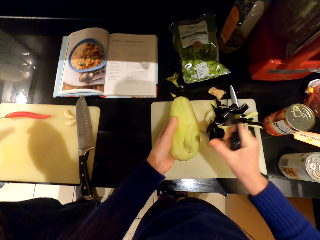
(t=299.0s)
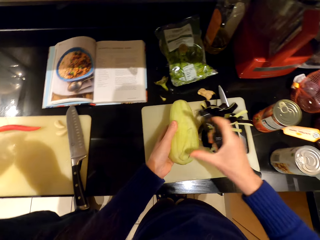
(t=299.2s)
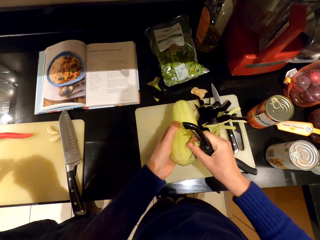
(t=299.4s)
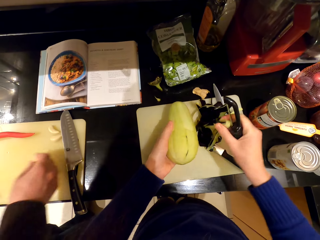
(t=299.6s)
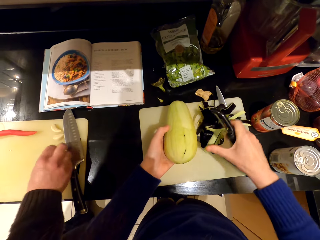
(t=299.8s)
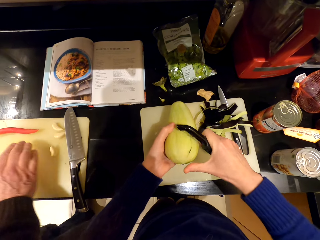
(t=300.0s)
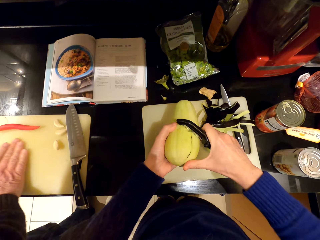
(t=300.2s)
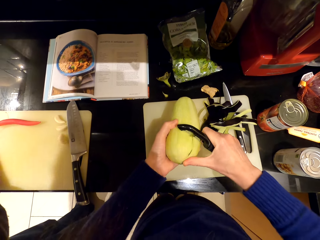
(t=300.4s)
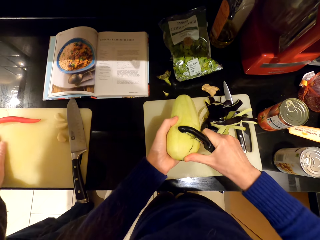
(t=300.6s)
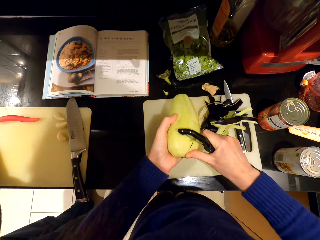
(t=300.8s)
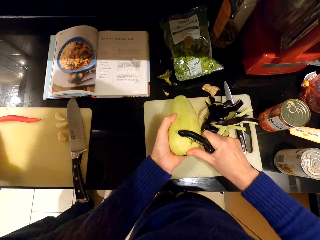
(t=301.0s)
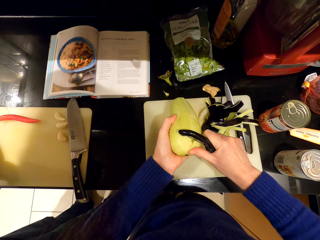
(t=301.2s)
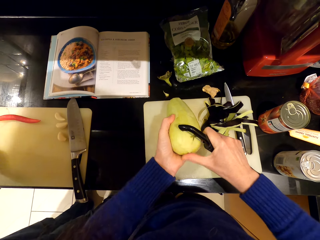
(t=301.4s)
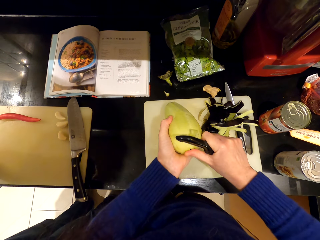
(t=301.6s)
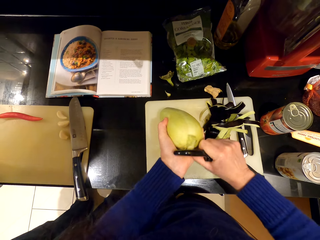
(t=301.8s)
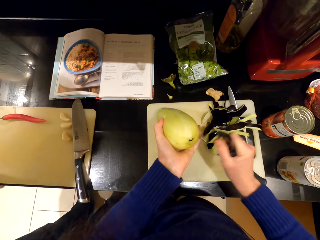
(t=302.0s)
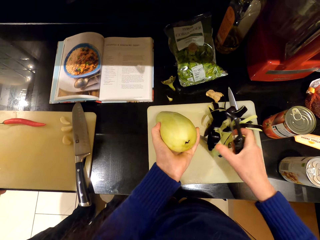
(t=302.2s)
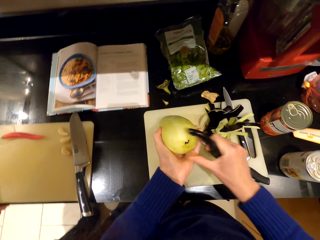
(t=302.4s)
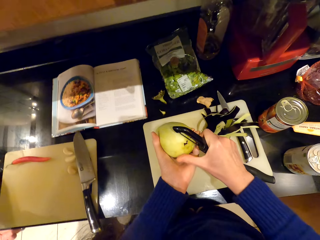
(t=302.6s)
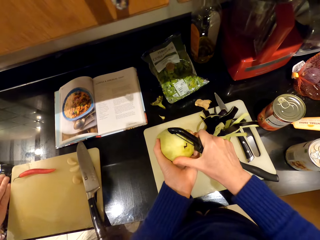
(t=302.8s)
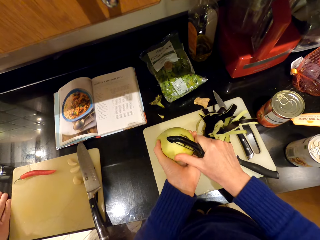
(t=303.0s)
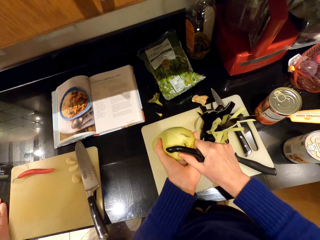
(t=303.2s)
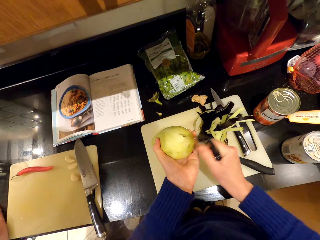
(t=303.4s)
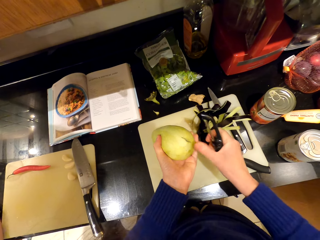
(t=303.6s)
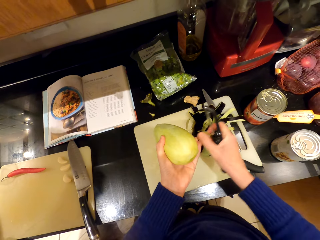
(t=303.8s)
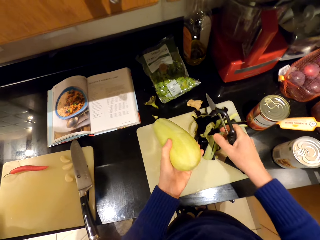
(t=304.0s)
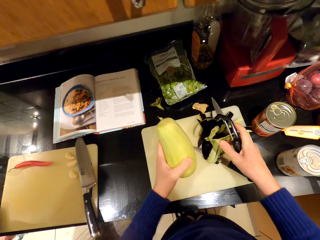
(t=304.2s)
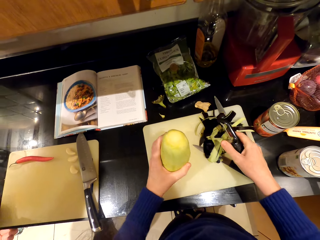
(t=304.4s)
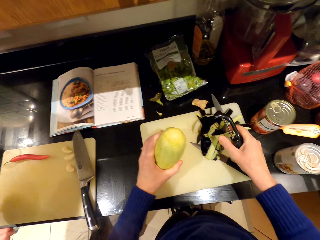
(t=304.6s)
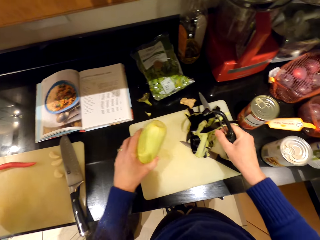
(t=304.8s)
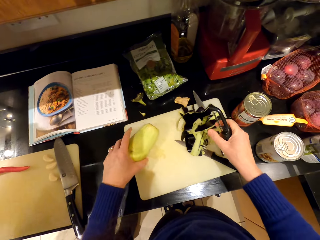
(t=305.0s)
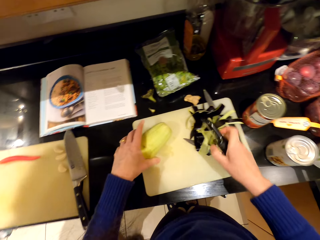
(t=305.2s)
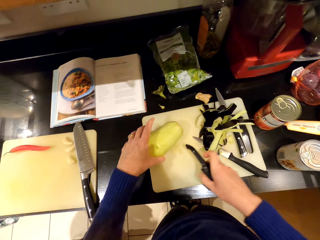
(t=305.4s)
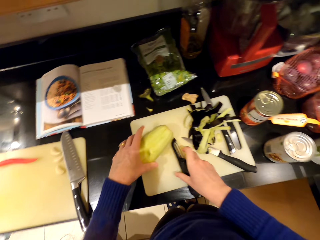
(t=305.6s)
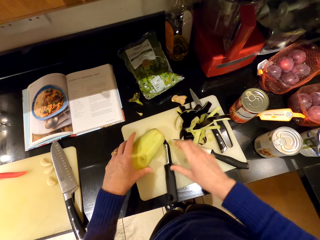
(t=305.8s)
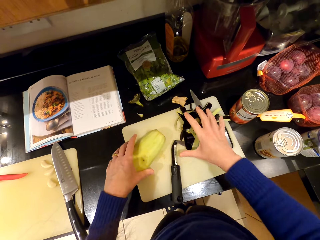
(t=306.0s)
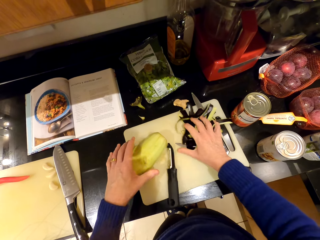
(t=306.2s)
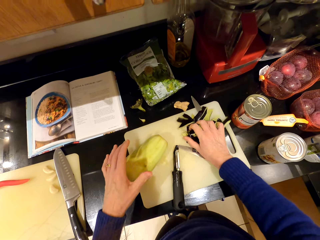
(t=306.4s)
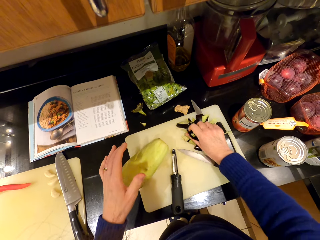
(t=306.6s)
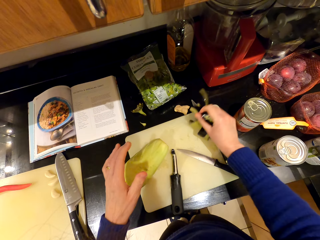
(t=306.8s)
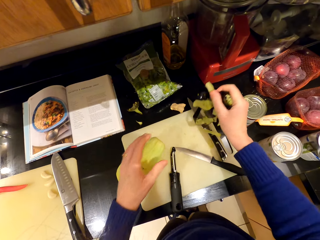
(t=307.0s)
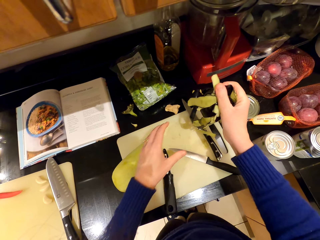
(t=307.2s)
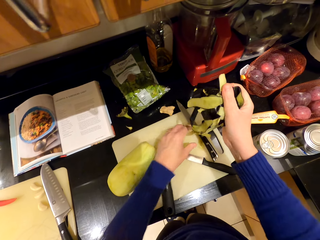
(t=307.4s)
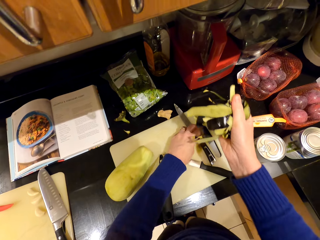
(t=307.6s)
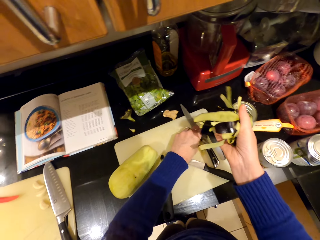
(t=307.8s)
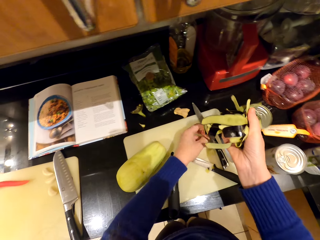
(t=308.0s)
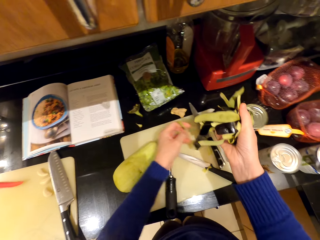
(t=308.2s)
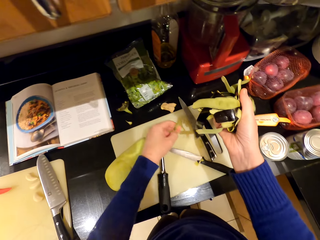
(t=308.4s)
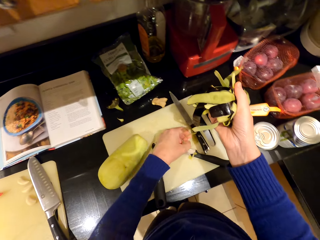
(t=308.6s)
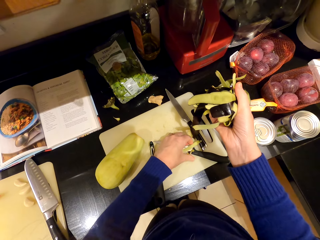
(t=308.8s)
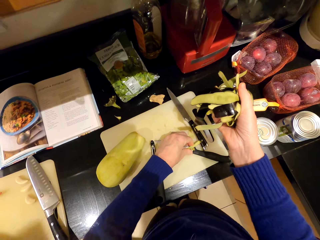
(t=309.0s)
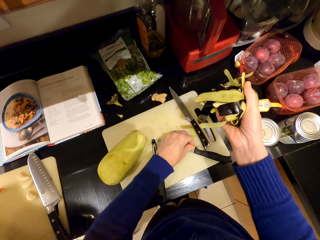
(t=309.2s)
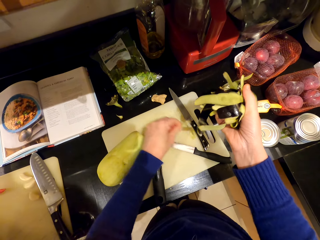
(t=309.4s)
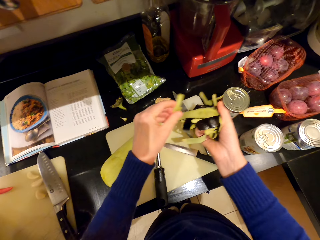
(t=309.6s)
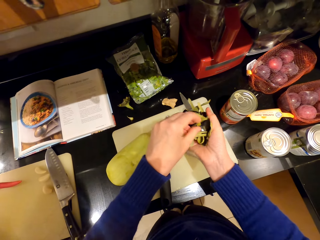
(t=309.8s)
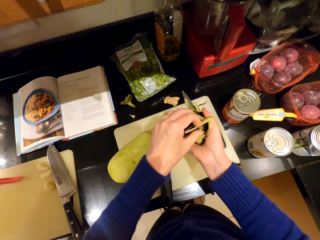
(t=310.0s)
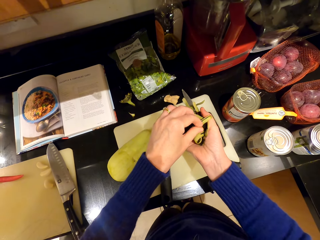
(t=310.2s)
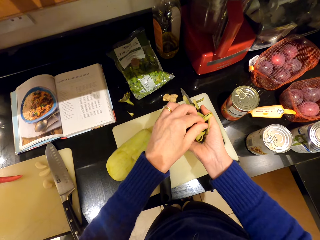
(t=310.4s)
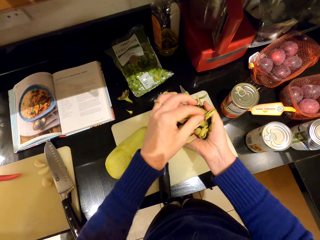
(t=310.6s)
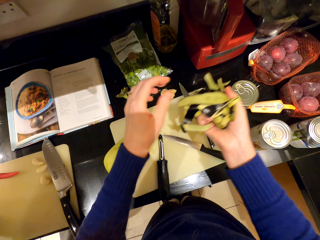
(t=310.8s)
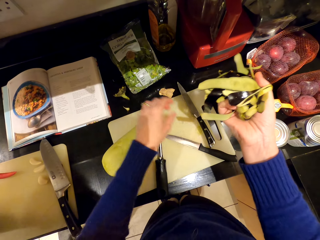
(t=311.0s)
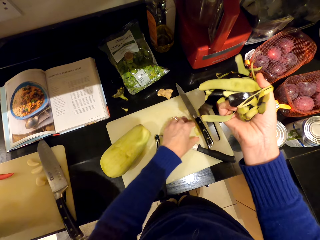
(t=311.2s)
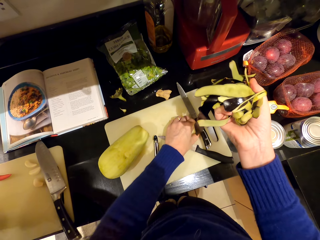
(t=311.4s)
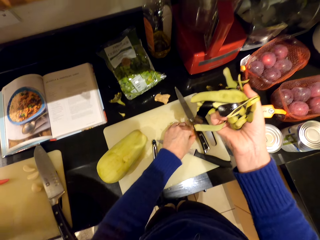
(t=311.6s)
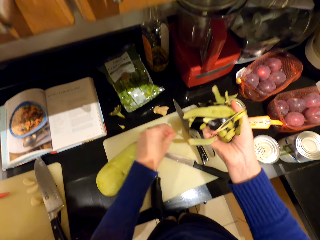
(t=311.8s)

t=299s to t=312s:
The camera wearer puts the peeled garlic aside. They put the eggplant on the chopping board. They put the peeler on the chopping board. They pick the peeled skin.

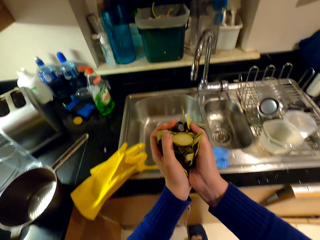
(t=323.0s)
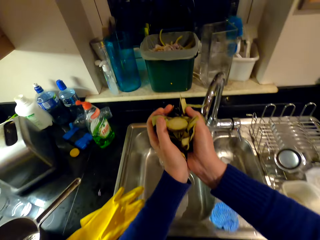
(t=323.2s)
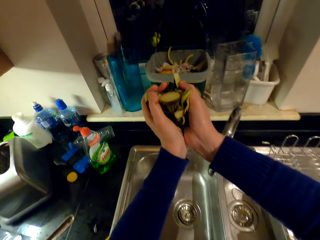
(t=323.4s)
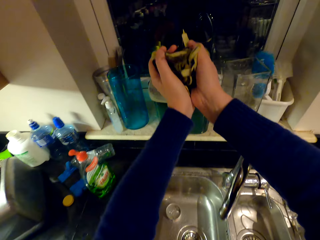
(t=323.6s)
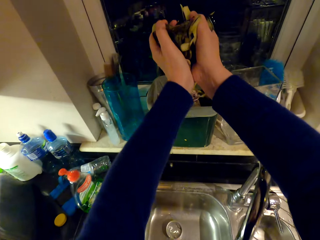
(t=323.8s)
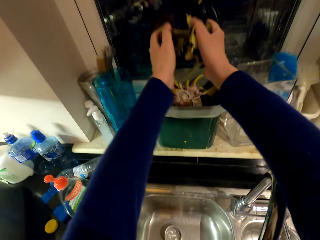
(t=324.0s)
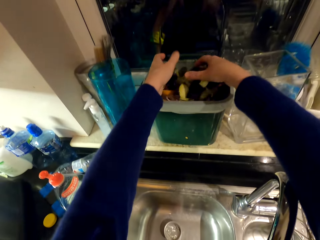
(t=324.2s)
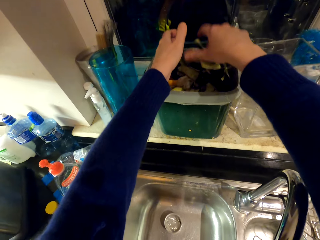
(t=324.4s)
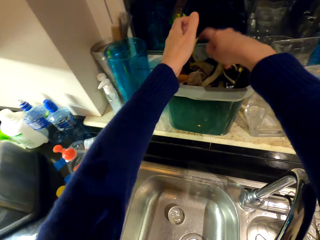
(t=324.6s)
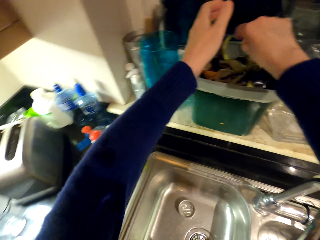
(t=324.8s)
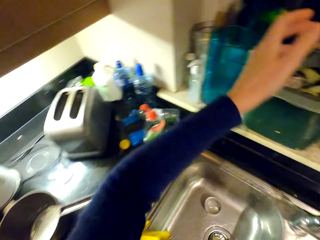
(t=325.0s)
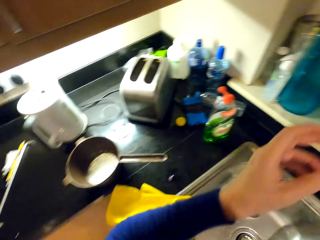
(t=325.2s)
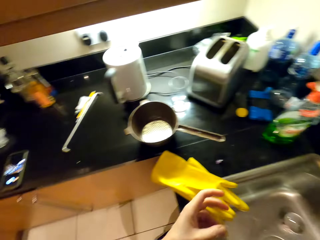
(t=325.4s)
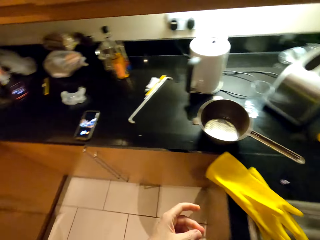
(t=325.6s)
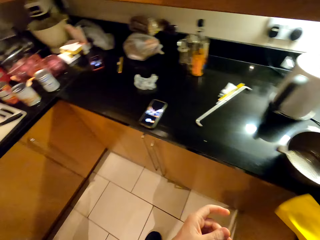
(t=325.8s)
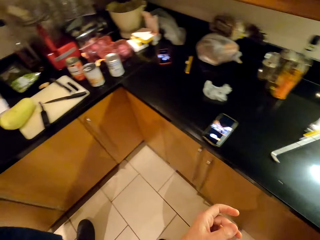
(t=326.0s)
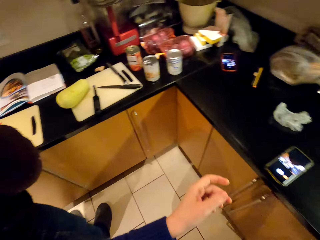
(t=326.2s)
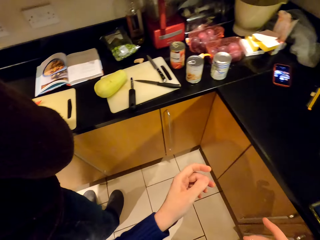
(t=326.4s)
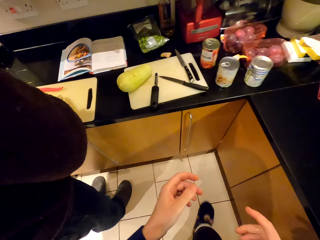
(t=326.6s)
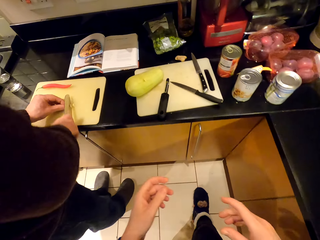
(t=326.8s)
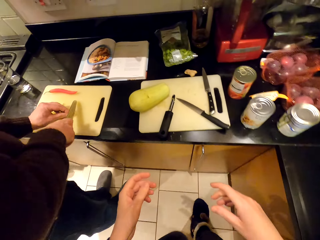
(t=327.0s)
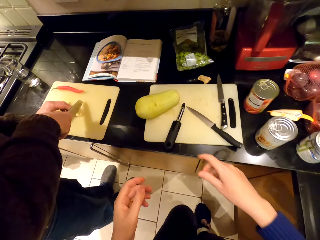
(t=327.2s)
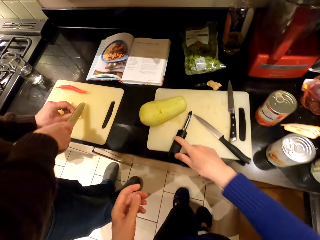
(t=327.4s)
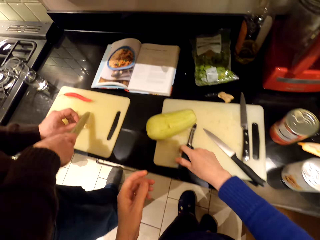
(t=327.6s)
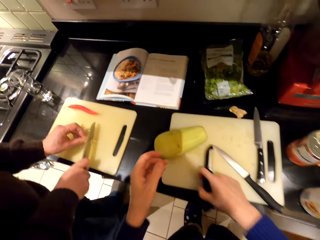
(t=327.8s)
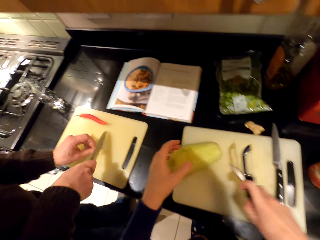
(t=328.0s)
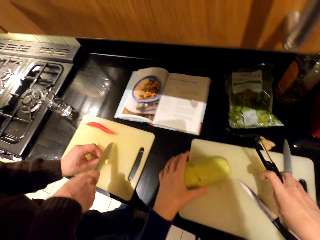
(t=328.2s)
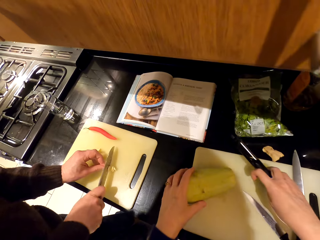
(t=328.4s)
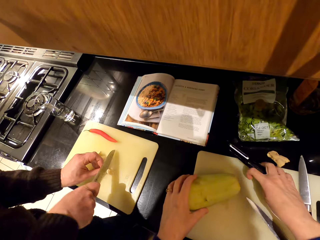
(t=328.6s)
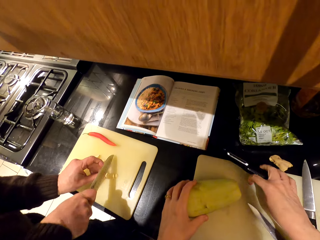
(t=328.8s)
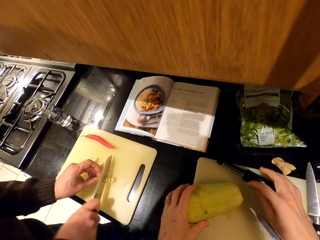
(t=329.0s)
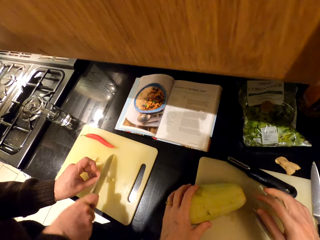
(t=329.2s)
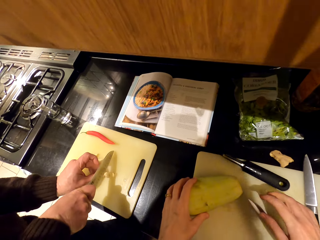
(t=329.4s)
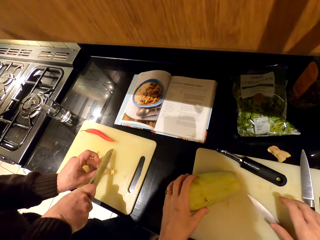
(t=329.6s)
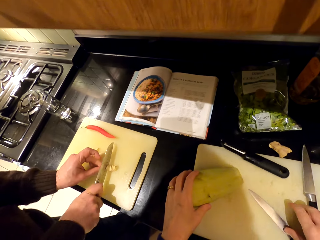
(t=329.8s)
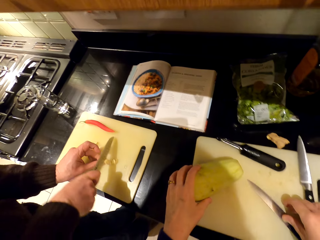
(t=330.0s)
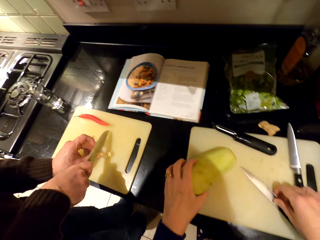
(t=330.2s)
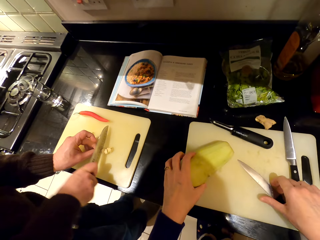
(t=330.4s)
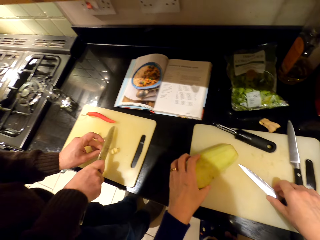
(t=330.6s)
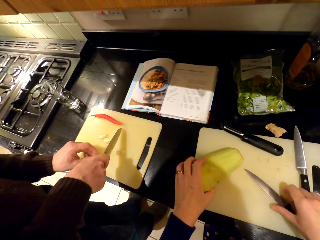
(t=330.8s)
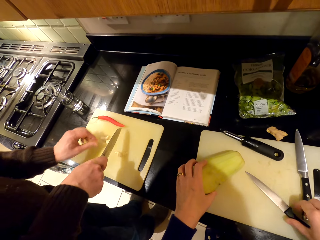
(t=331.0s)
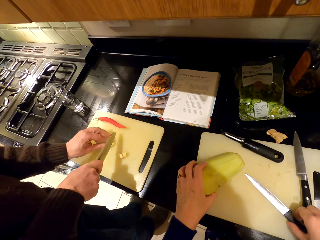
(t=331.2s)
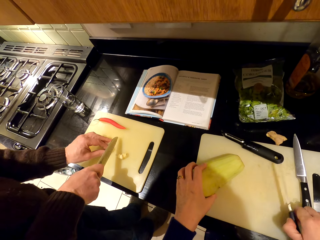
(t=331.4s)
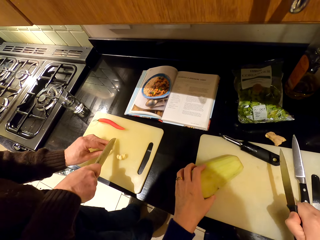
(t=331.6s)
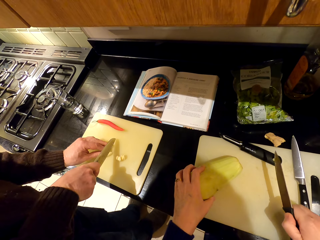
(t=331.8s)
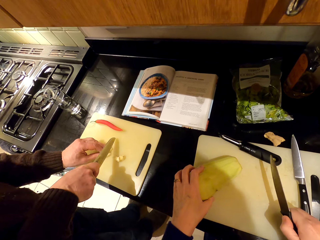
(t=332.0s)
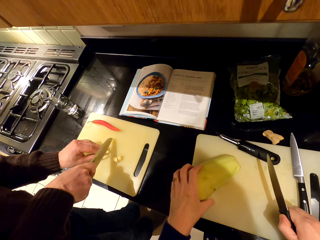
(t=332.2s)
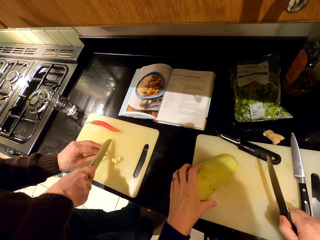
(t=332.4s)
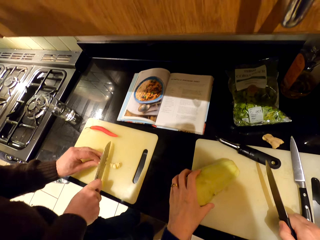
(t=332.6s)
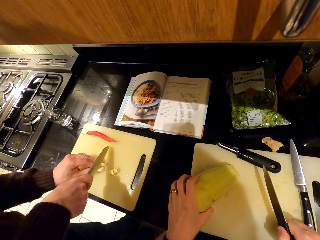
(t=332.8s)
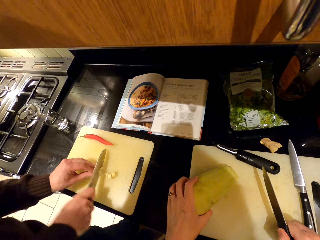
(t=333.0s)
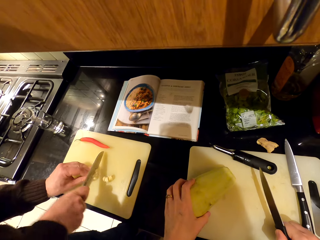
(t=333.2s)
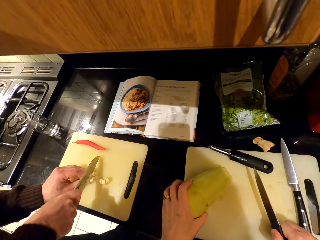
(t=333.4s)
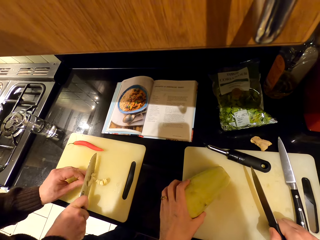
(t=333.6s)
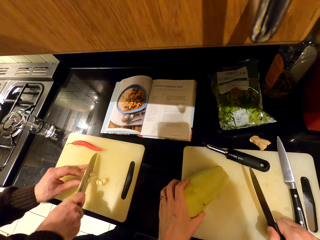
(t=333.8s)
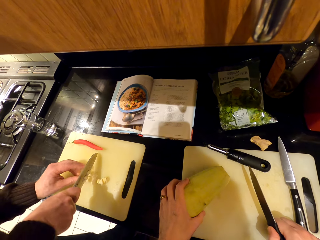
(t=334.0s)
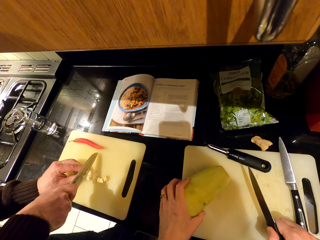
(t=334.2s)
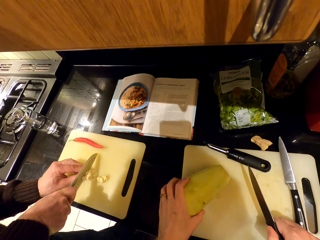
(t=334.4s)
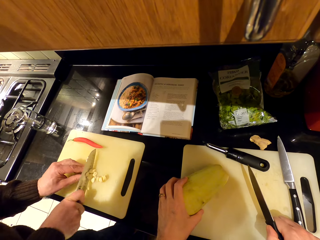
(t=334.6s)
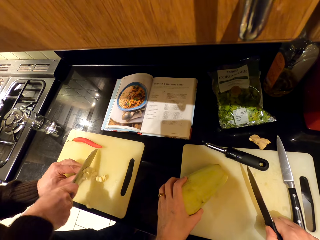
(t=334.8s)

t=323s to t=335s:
The camera wearer puts the peeled skin in the bin. They walk around. They move the peeler. A person chops the garlic. The camera wearer picks up the knife. The person chops the ingredients on the chopboard.
